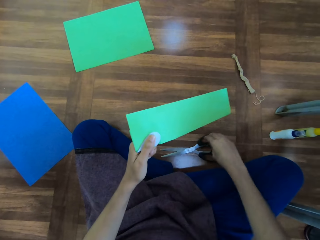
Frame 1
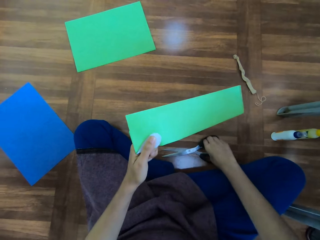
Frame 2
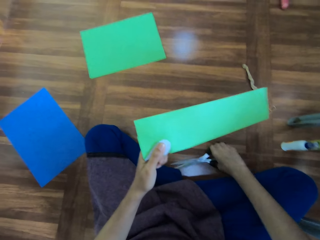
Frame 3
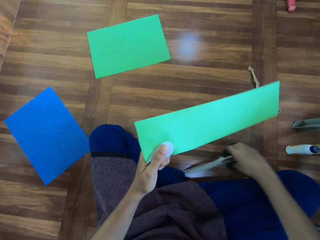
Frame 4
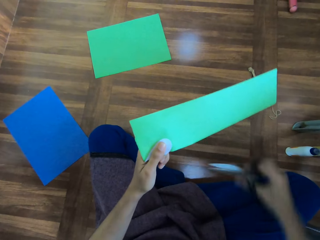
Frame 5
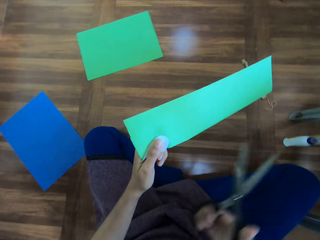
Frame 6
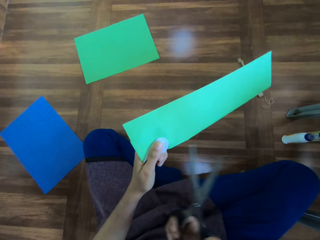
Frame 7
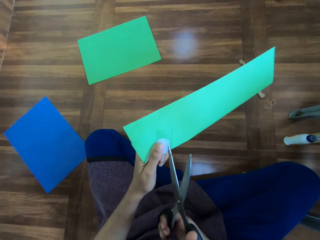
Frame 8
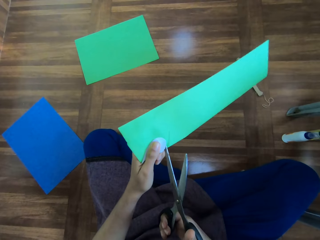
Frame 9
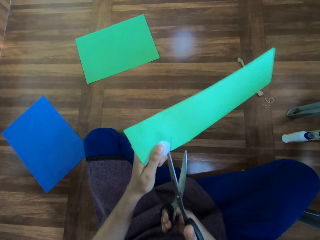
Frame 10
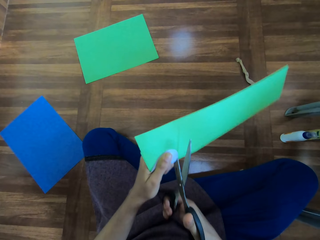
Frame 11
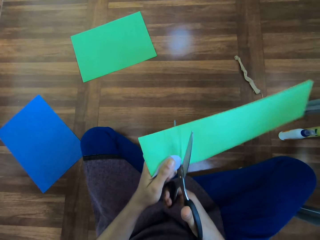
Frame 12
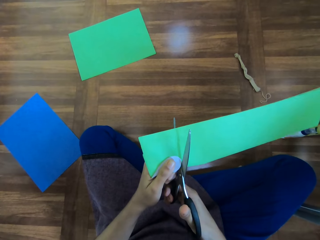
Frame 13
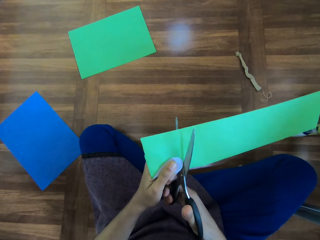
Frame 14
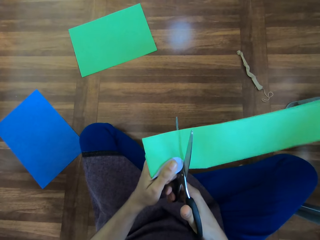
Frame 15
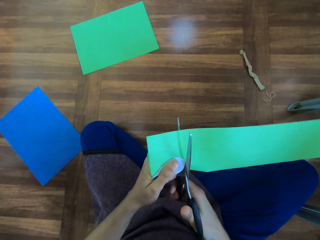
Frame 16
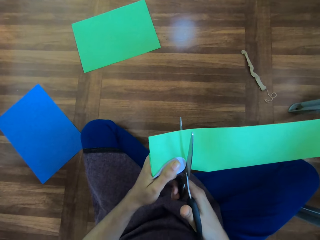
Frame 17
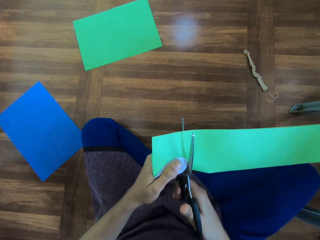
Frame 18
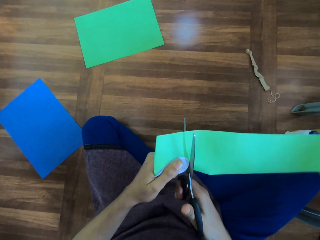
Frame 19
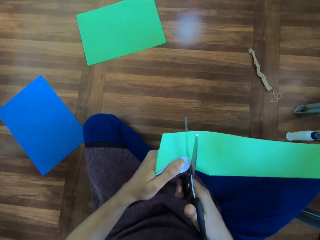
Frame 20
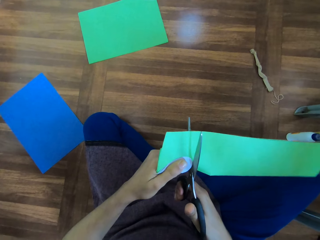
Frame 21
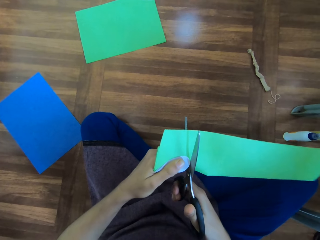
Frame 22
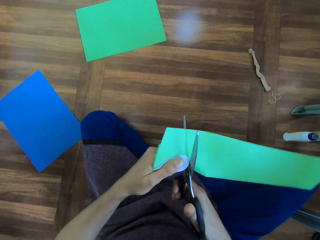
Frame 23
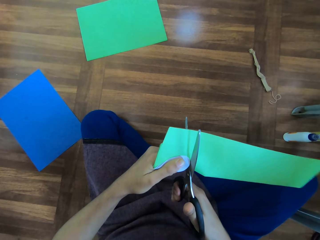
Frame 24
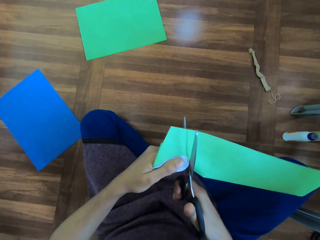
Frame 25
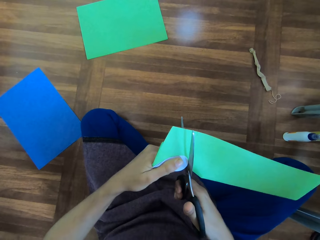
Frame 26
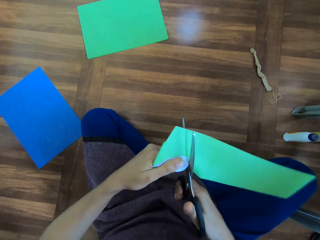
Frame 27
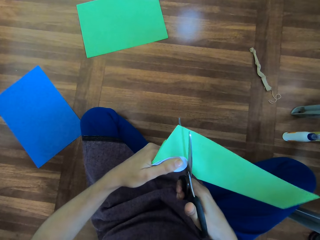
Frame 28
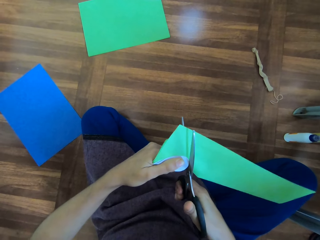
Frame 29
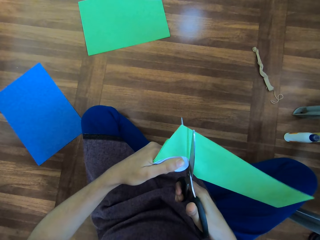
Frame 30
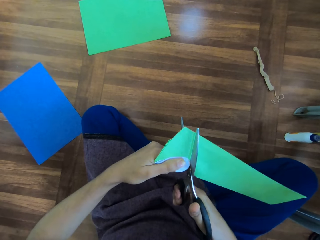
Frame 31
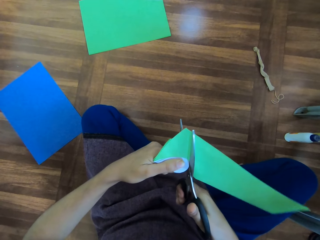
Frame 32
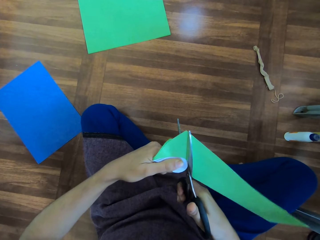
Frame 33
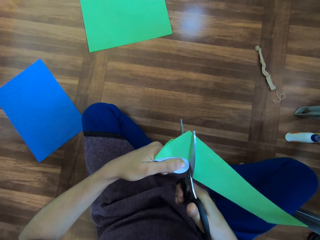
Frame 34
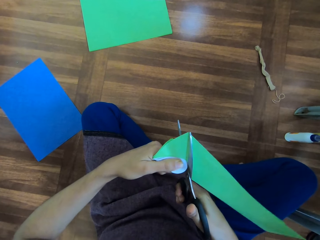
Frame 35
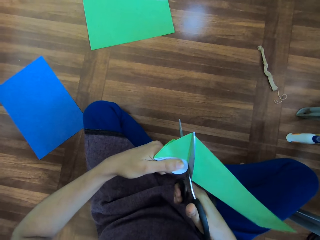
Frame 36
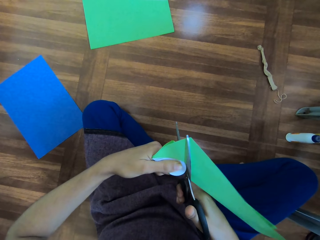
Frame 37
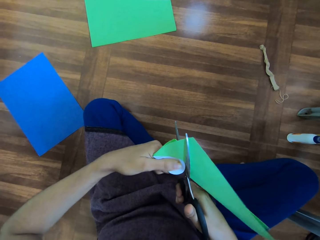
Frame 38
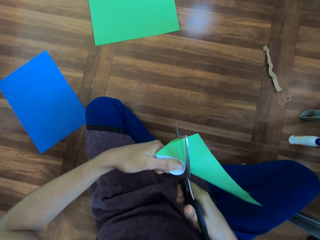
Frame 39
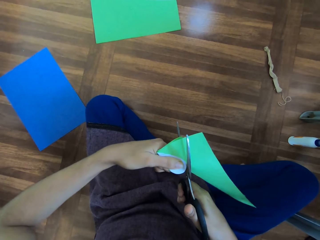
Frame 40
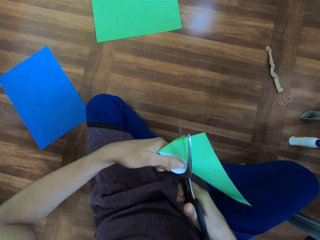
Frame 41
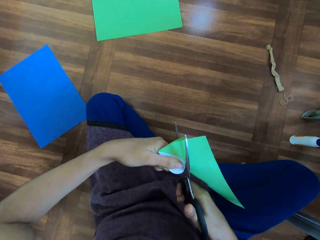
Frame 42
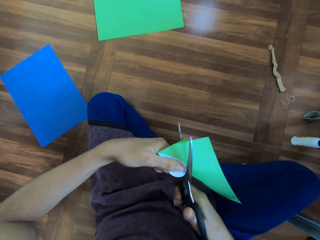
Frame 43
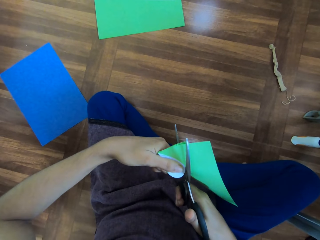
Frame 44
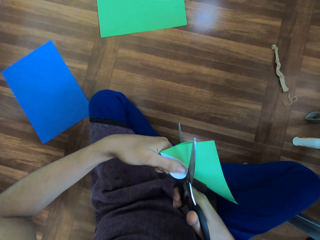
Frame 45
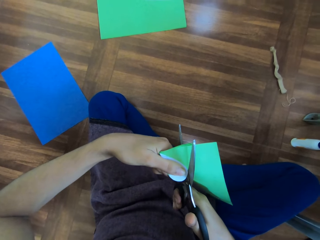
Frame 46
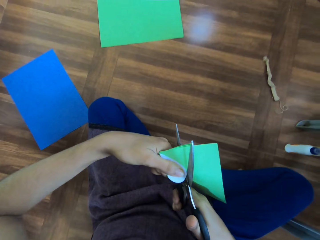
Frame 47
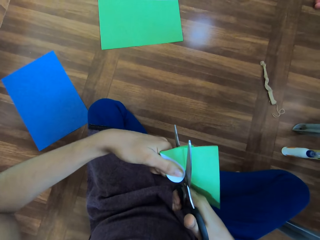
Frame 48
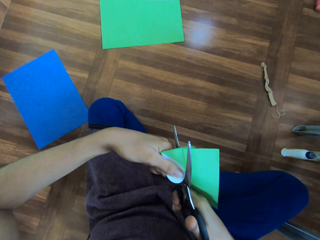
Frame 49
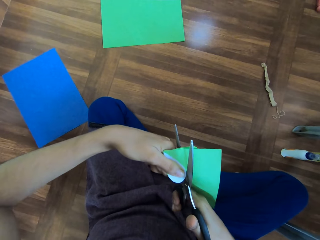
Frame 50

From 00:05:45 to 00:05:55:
The camera wearer picks up a pair of scissors from the floor. They put the scissors on the paper. They cut the paper with the scissors.

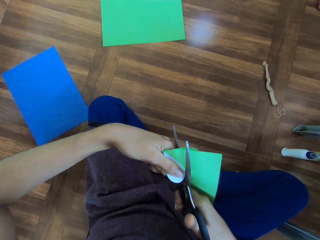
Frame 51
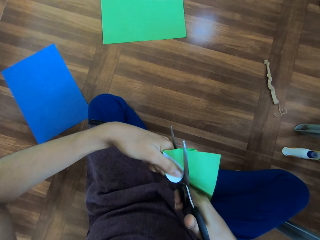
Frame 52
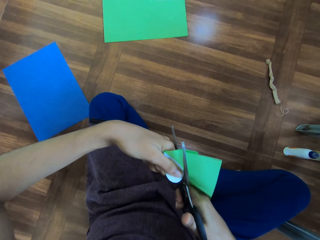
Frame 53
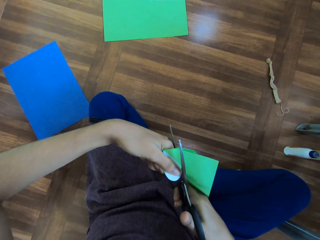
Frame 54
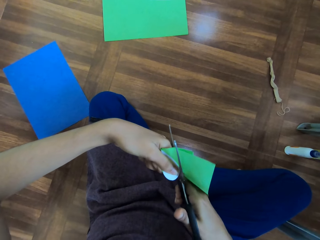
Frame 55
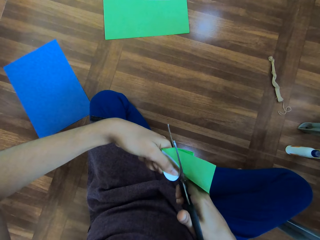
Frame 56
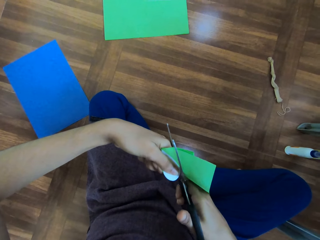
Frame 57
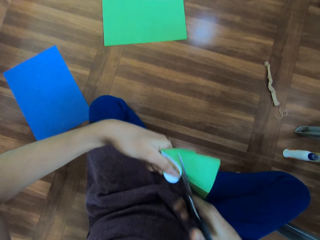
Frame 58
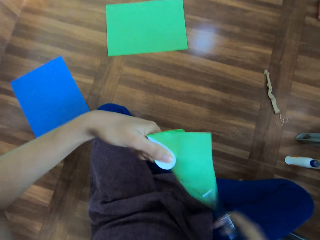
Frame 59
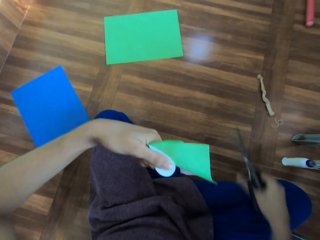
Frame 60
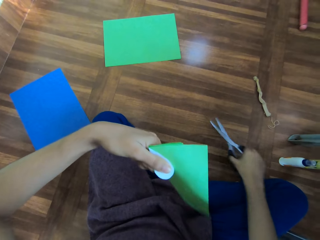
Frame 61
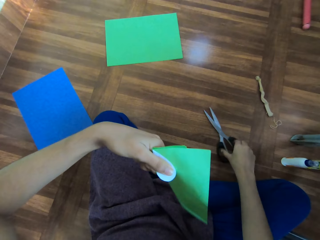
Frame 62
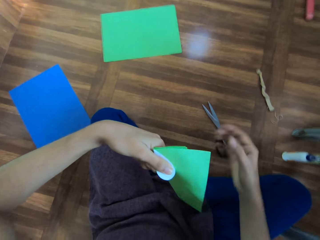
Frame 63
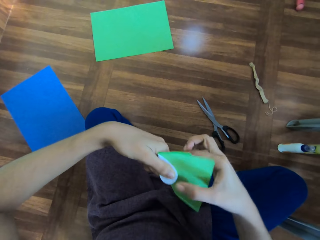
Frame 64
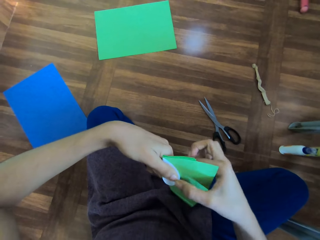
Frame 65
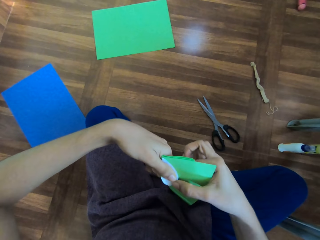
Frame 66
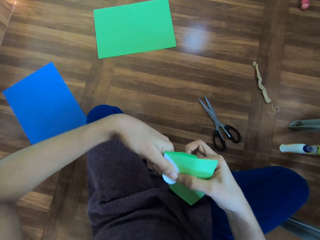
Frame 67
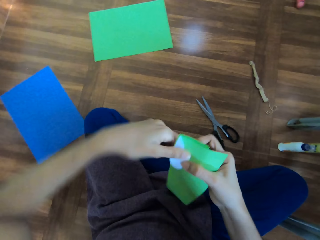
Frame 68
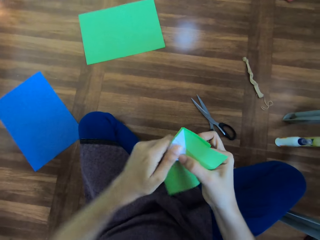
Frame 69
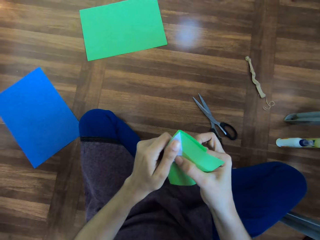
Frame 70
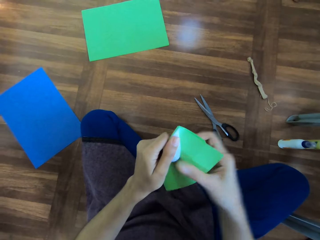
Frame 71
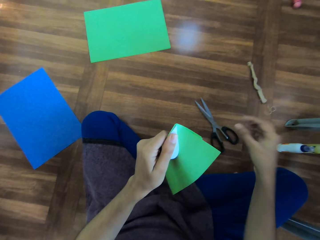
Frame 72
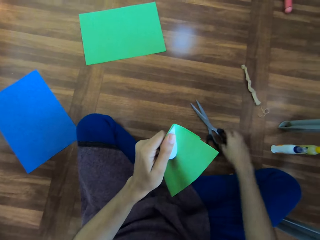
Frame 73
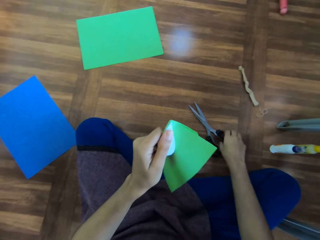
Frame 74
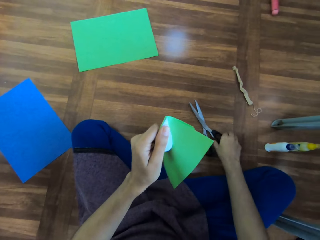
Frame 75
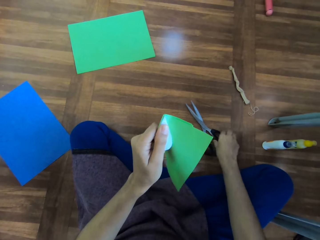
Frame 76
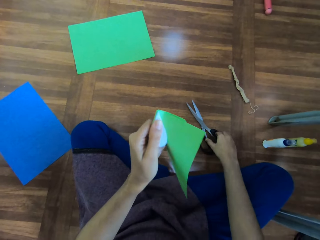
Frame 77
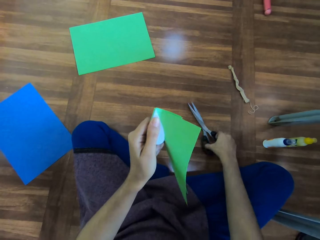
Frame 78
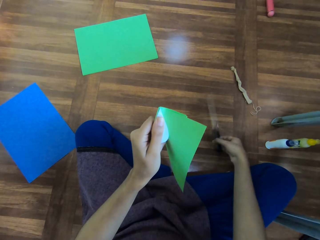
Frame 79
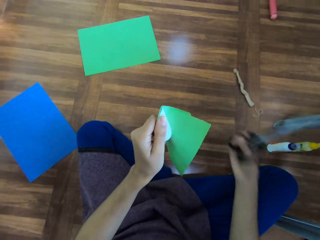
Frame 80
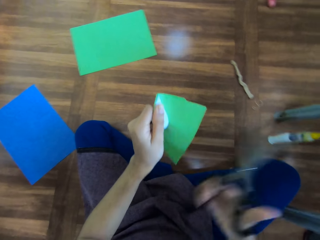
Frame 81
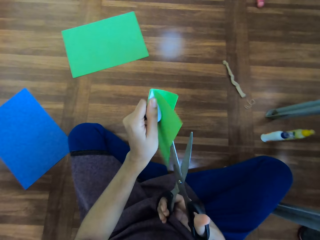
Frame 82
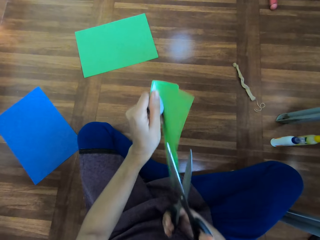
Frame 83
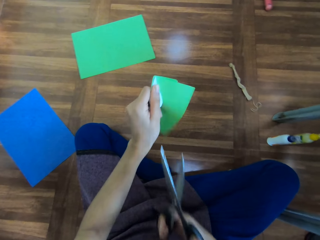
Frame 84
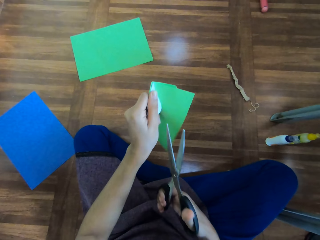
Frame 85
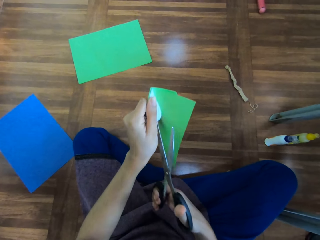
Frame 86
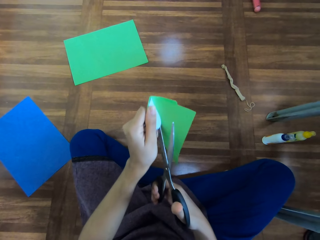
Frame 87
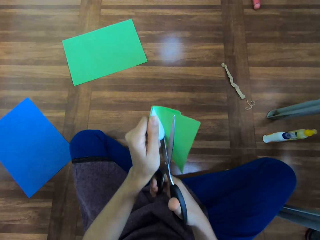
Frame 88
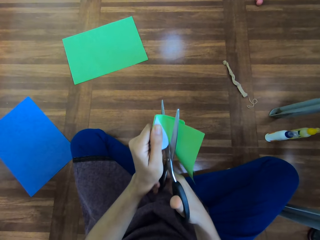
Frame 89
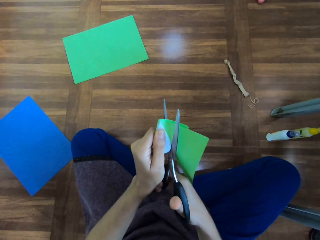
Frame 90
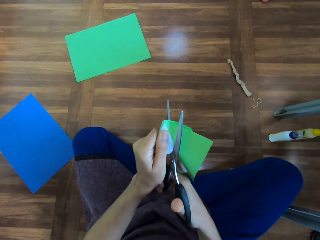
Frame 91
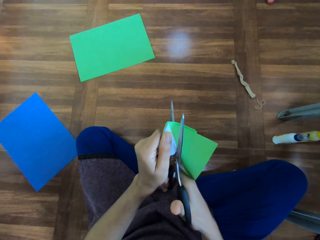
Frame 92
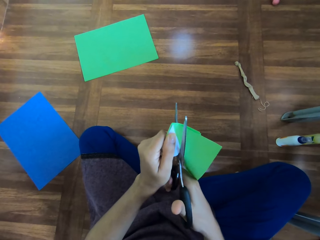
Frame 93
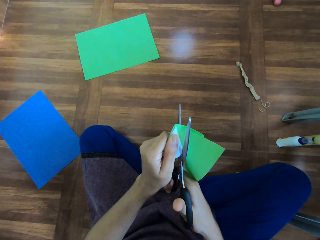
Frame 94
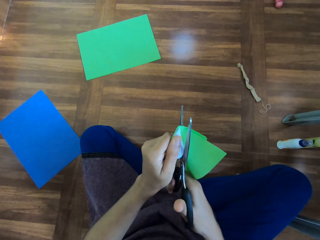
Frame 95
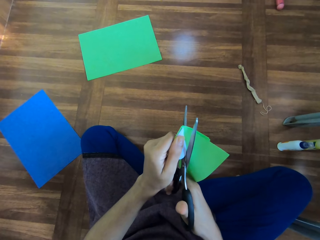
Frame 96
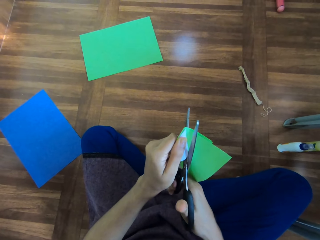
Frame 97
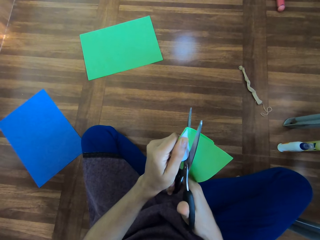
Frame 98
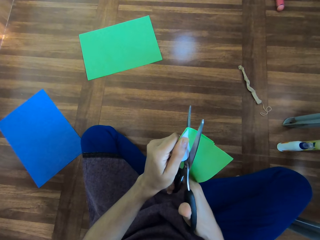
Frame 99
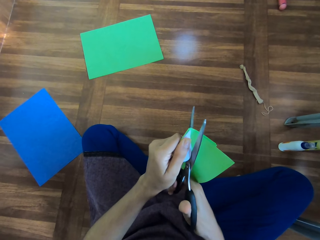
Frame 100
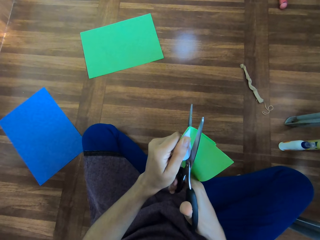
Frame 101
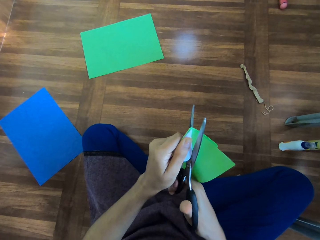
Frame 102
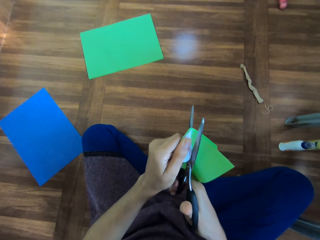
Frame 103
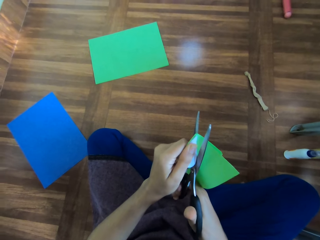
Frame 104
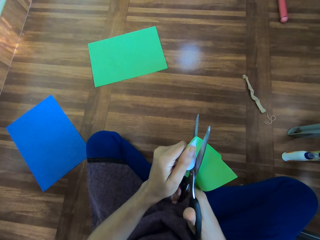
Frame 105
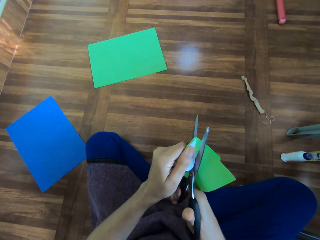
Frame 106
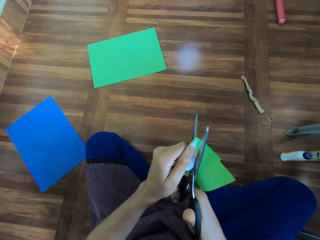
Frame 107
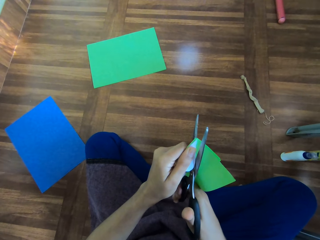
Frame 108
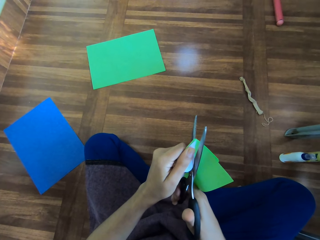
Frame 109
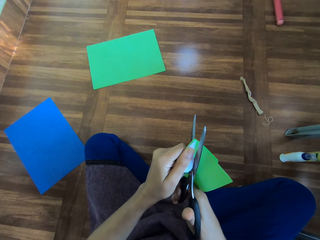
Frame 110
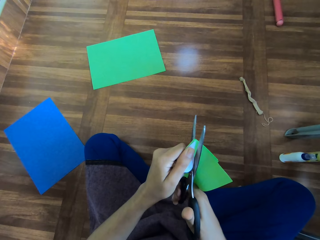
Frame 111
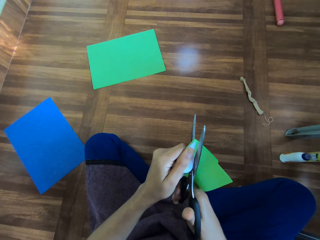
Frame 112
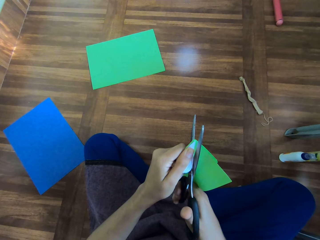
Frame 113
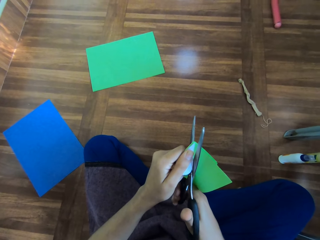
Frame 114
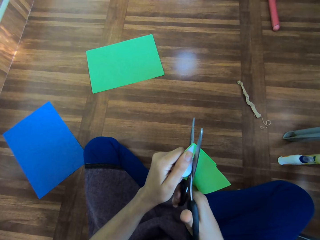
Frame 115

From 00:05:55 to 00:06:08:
The camera wearer places the scissors on the floor. She adjusts the paper on her hand. She picks up the scissors from the floor. She cuts the paper with the scissors.
